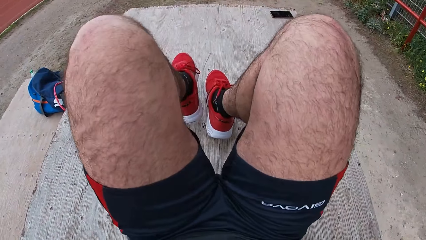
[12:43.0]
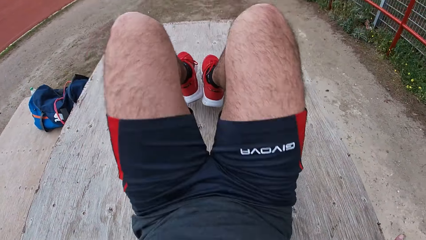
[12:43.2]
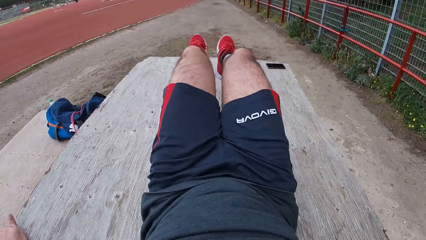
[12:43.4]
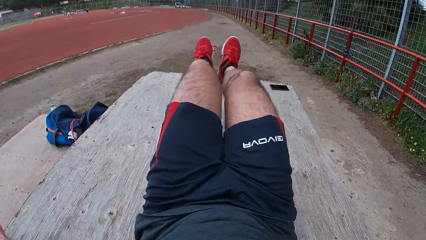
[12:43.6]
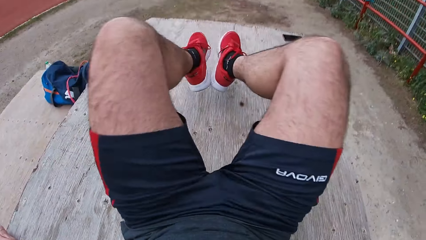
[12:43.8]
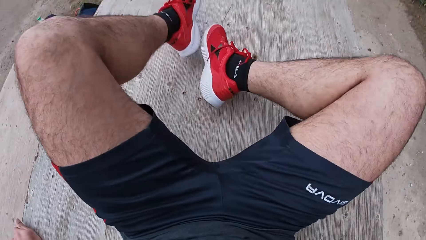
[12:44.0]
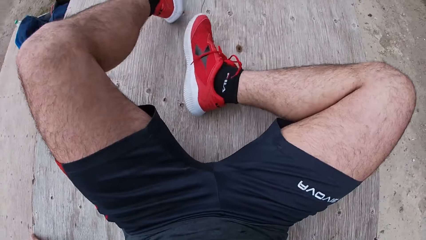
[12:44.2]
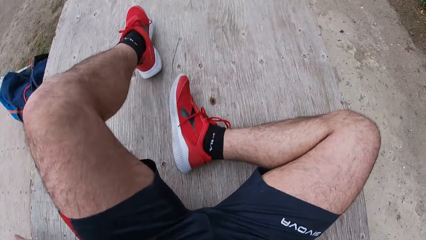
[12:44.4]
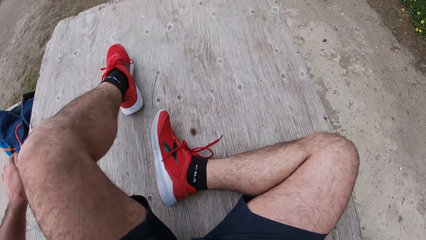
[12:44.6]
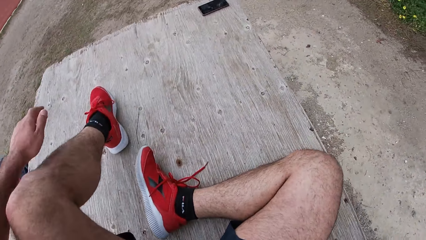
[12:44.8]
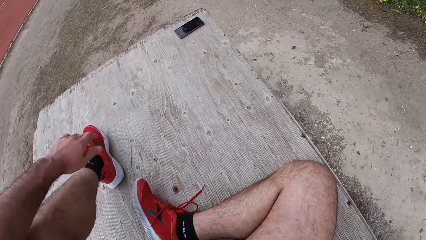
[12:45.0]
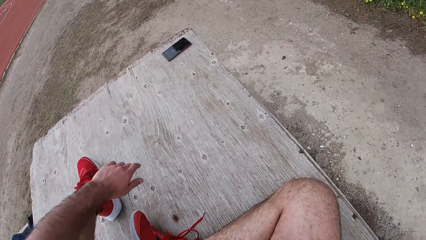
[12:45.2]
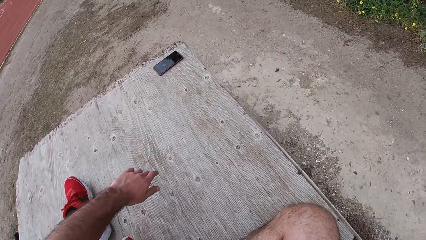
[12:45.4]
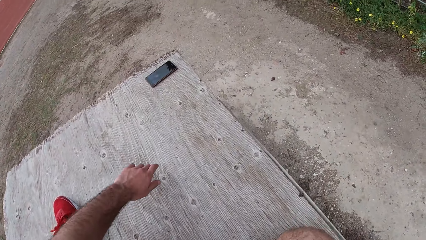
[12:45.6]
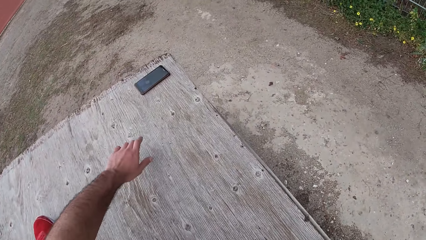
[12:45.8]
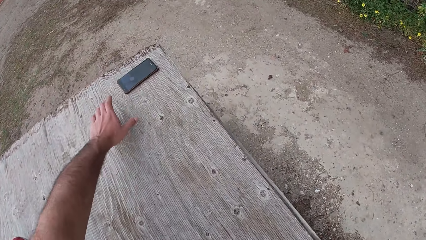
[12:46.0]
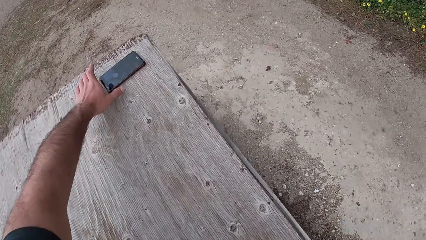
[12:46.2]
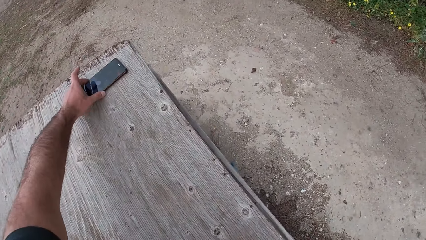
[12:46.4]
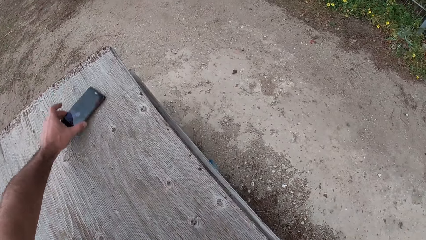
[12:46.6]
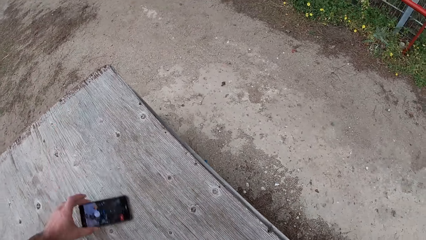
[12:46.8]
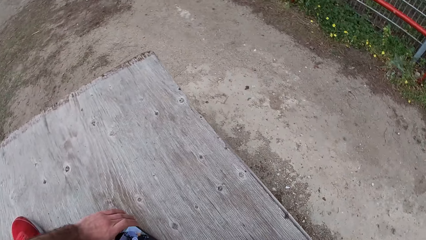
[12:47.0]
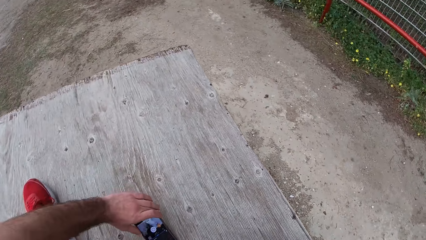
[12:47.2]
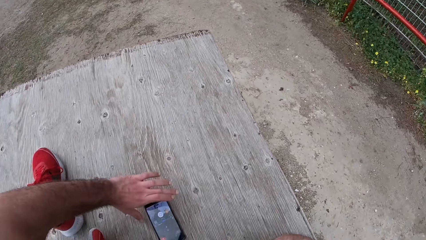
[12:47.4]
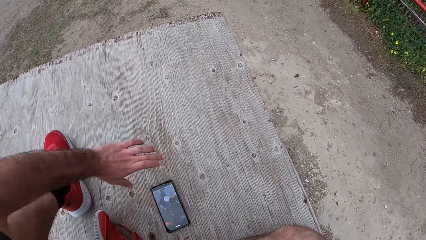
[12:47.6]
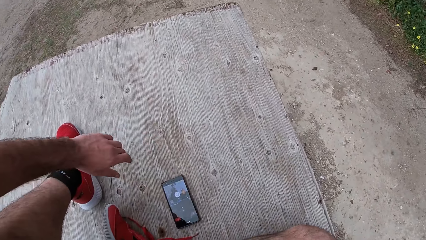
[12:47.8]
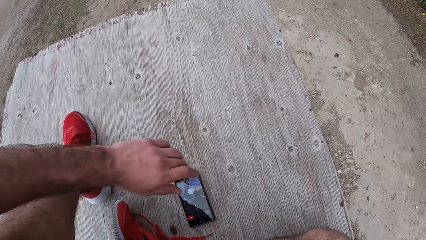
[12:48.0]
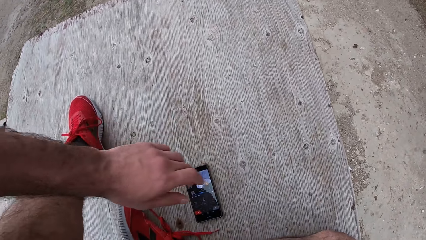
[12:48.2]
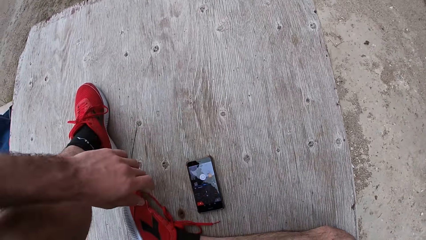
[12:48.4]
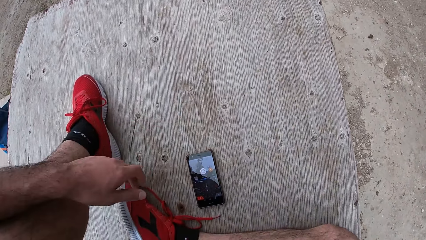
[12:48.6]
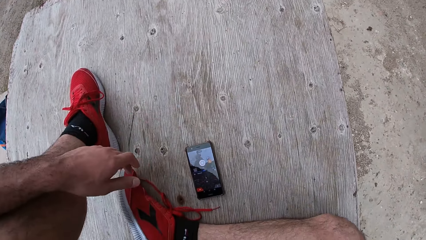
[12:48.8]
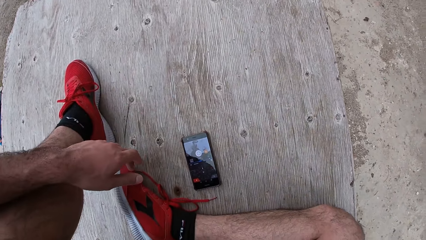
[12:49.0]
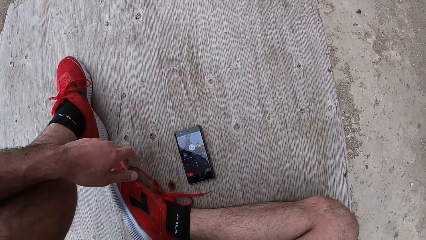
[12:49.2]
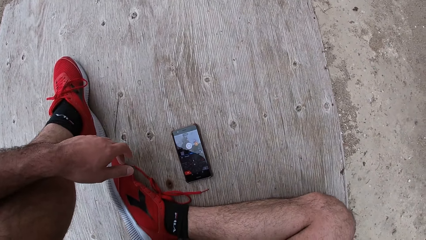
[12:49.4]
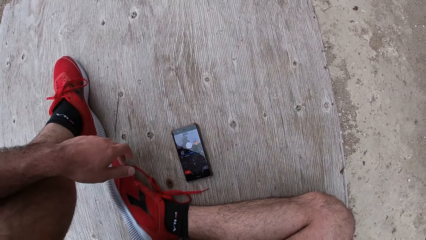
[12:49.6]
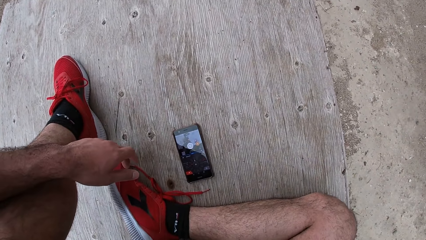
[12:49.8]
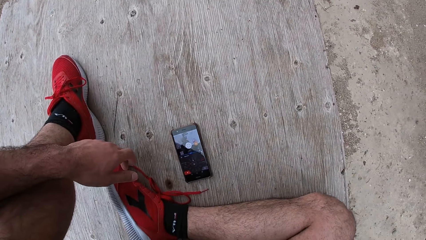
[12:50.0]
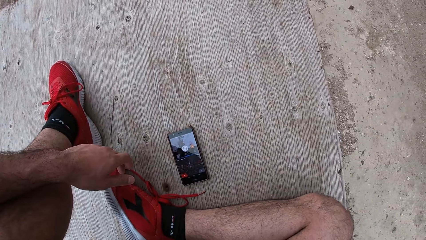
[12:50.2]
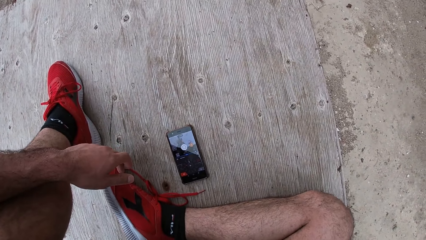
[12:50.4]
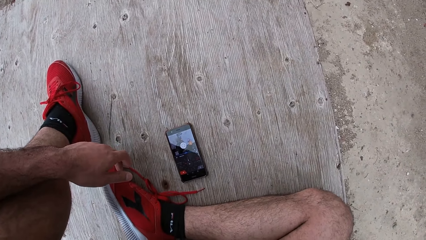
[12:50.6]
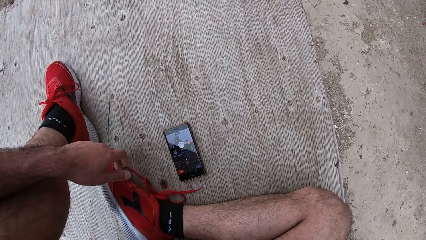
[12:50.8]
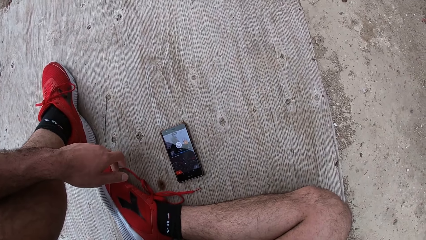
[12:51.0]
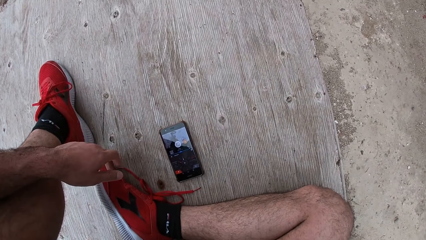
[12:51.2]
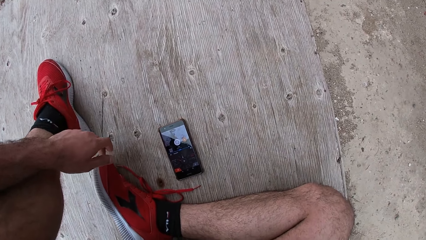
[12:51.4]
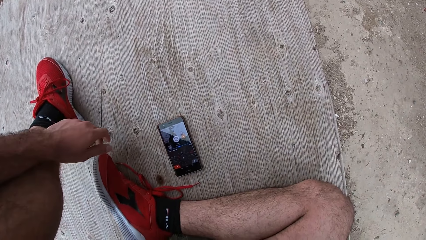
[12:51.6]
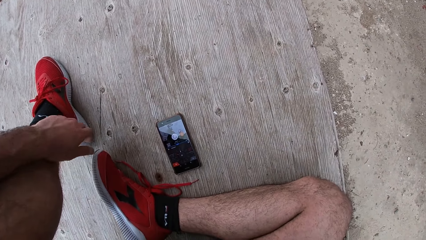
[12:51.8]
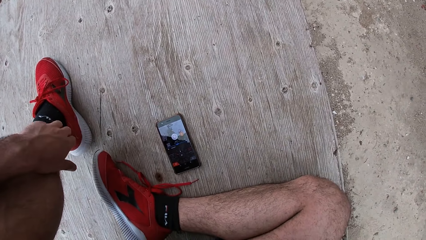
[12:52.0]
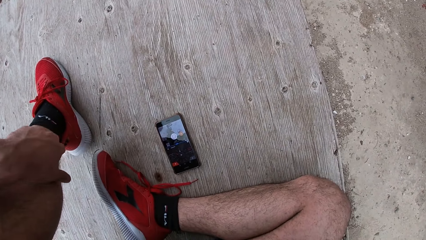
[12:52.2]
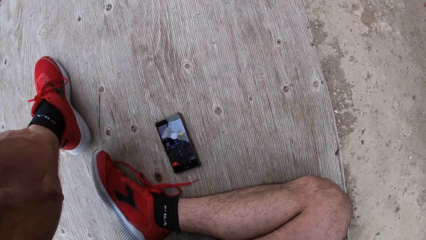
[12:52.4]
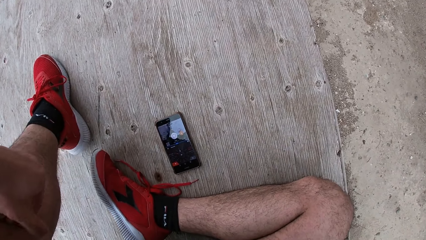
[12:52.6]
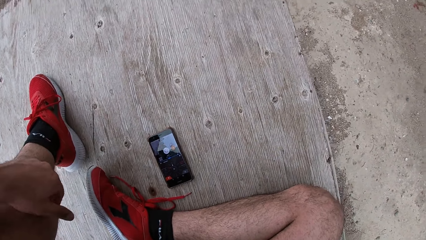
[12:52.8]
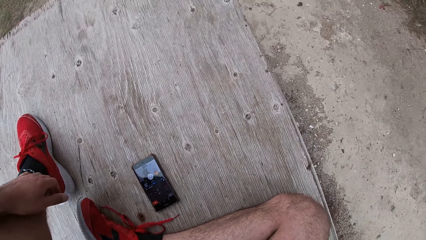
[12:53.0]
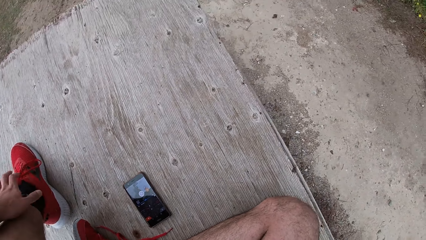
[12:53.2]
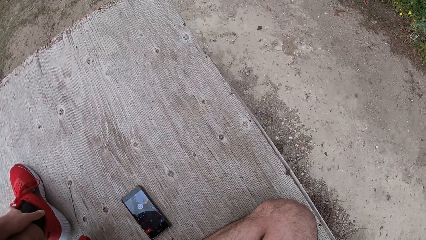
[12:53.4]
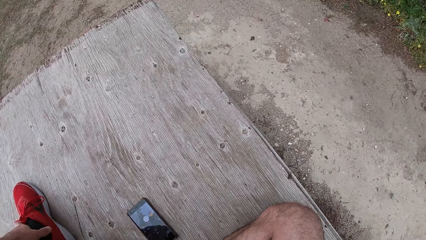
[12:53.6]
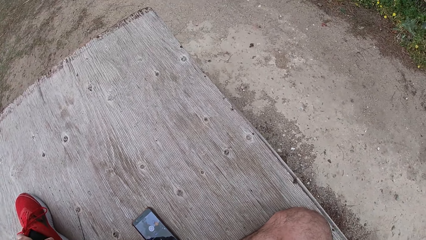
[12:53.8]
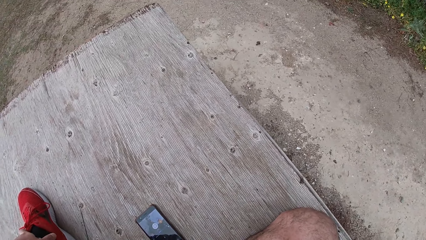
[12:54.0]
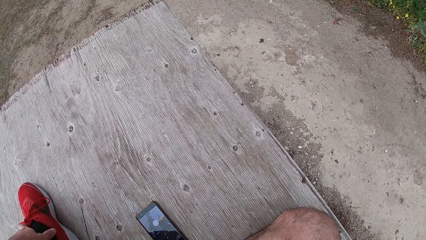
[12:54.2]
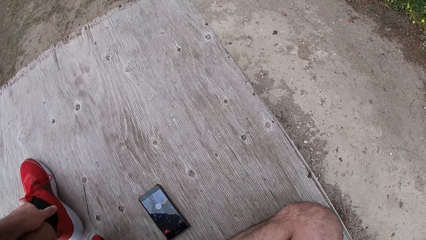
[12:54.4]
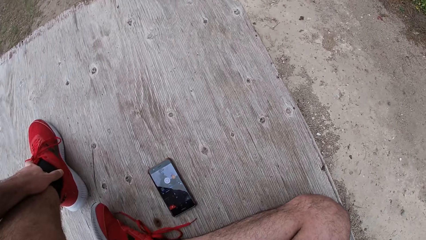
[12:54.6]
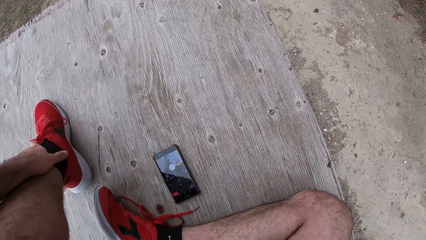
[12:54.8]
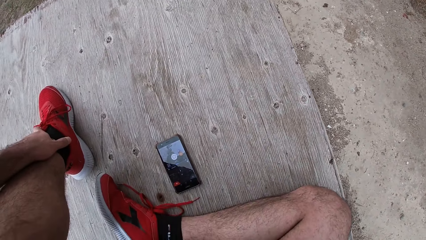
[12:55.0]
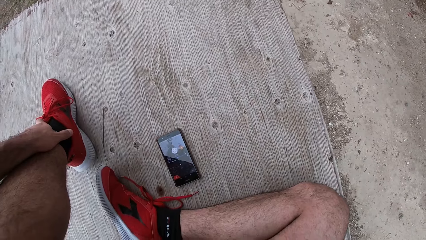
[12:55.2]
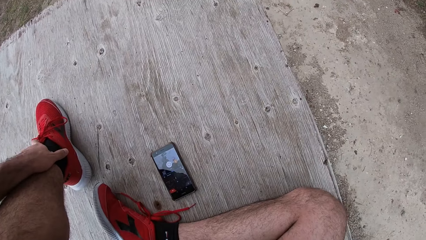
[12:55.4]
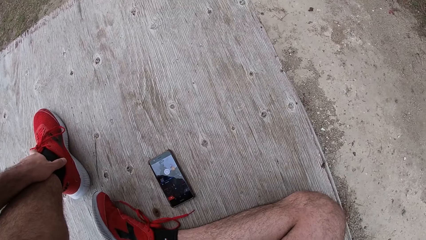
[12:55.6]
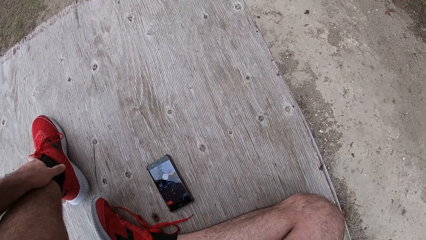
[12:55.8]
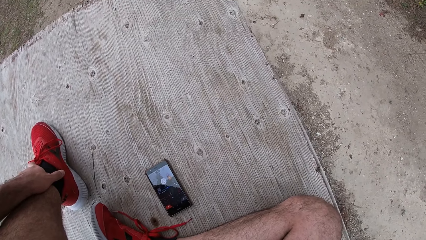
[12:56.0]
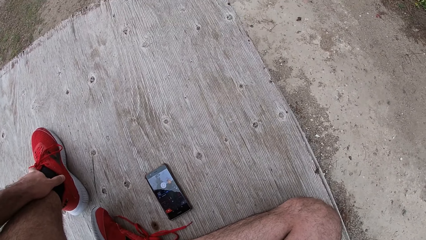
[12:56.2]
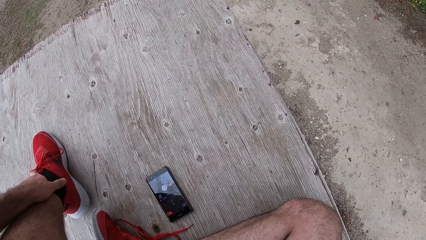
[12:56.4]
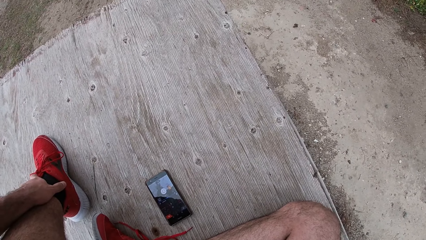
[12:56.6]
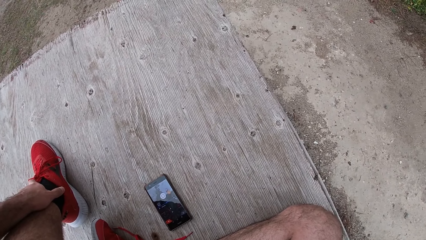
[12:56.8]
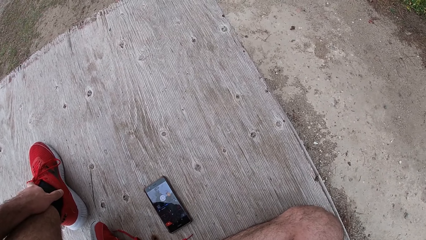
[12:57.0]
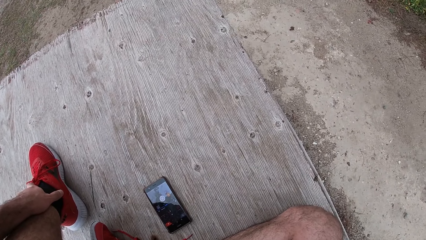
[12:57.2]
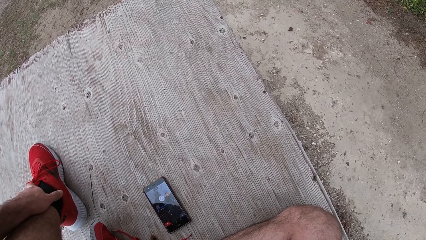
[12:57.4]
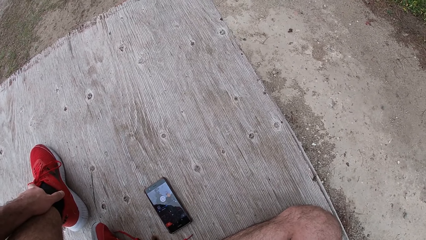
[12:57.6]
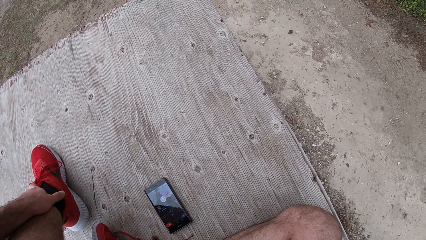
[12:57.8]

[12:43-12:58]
The camera wearer stops exercising. He stretches his hands towards his phone. He picks up the phone from the wooden box. He places the phone on the wooden box. He scratches his left leg with his left hand.
